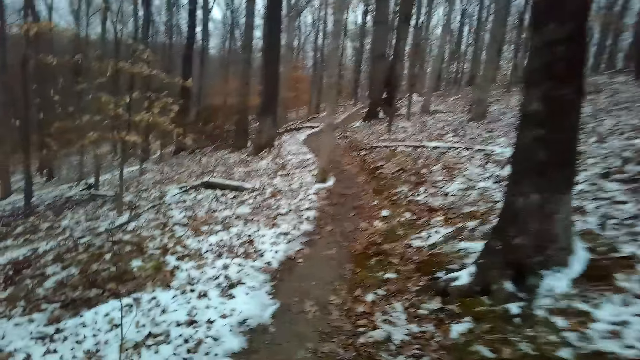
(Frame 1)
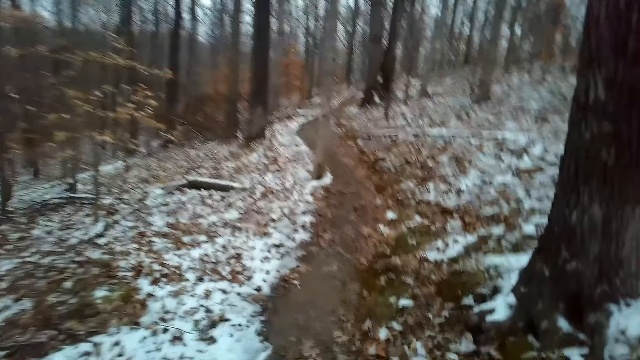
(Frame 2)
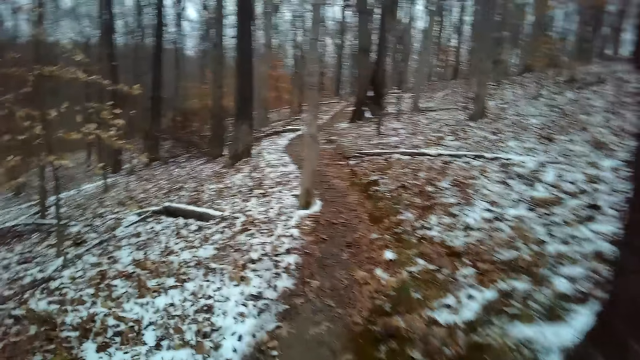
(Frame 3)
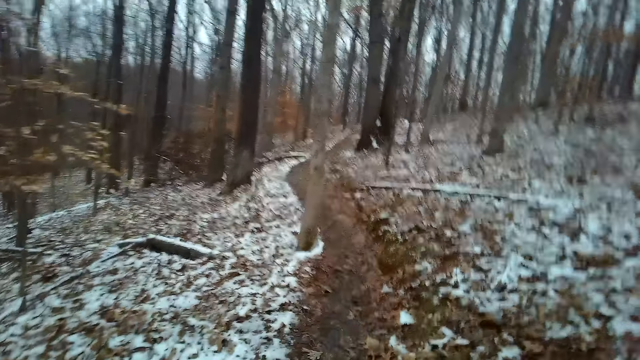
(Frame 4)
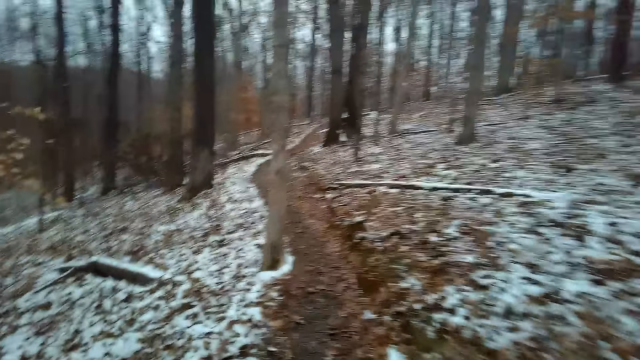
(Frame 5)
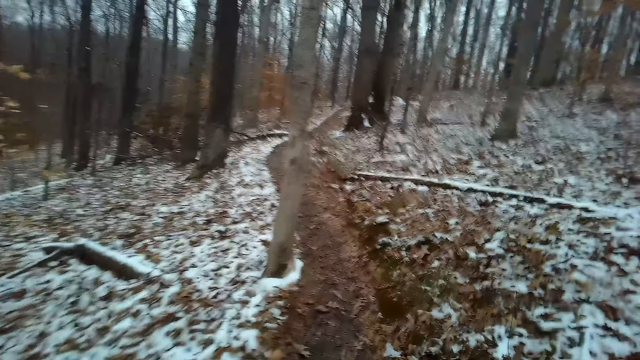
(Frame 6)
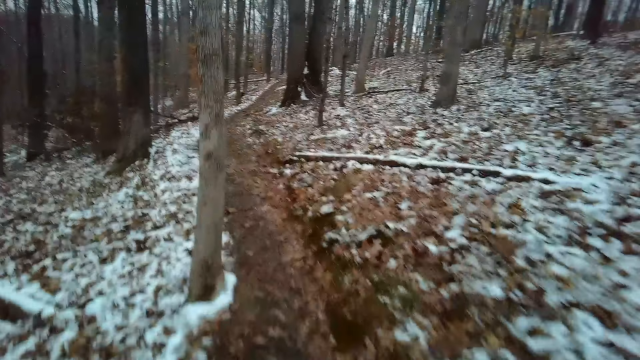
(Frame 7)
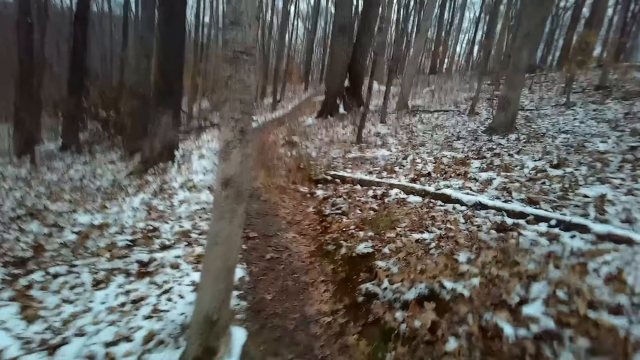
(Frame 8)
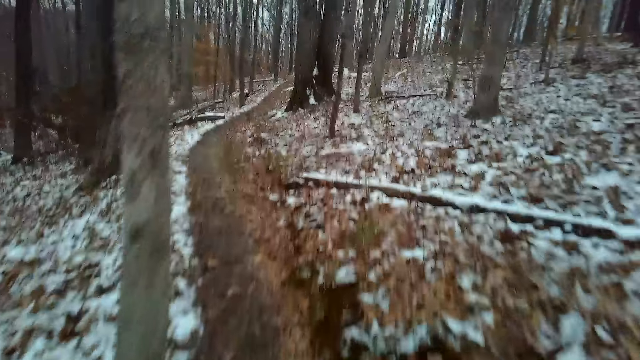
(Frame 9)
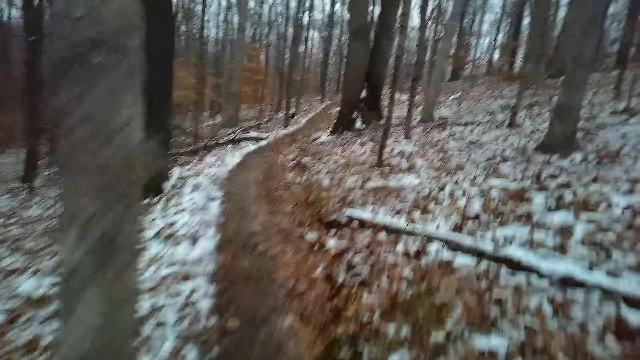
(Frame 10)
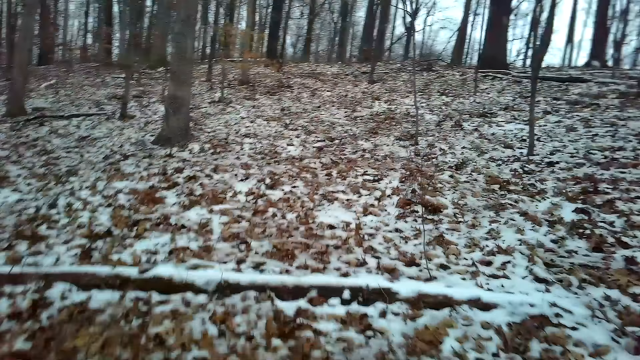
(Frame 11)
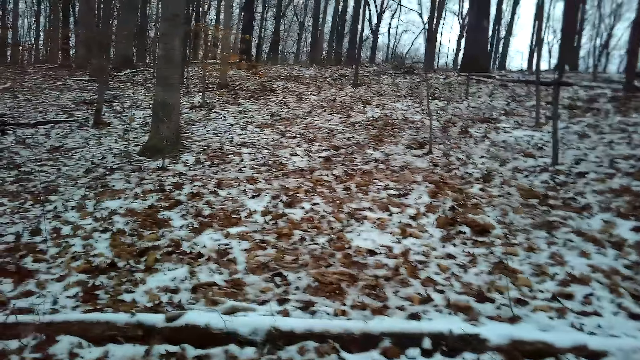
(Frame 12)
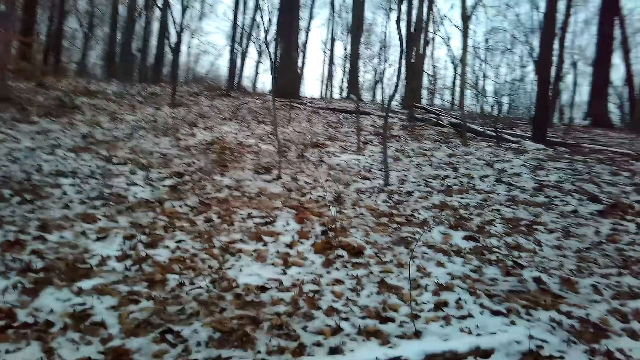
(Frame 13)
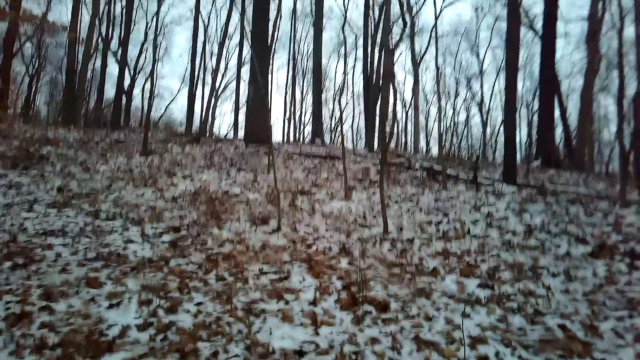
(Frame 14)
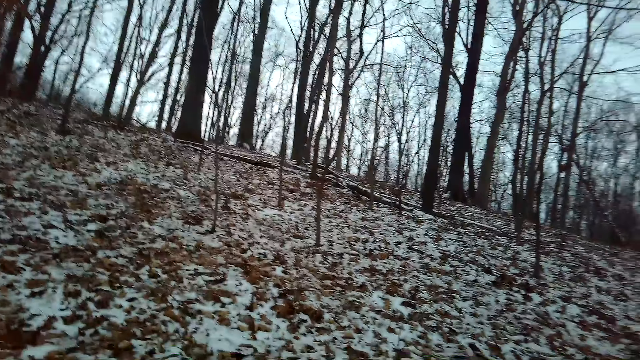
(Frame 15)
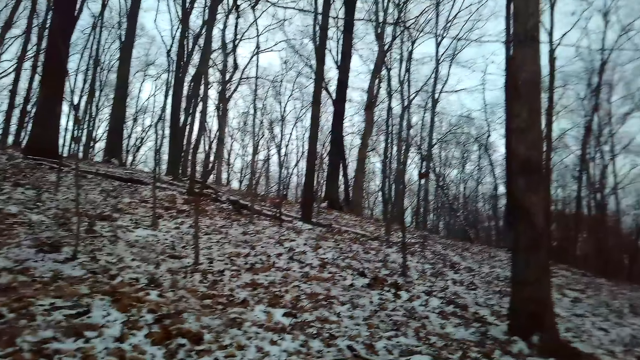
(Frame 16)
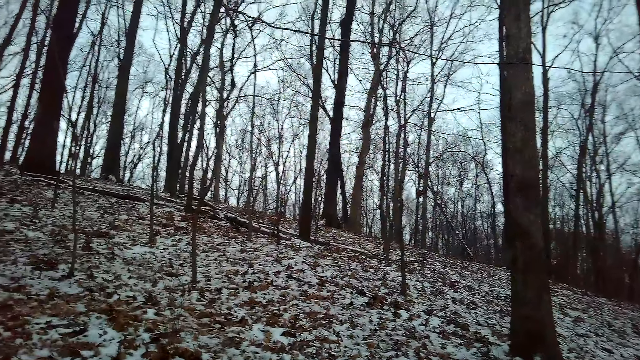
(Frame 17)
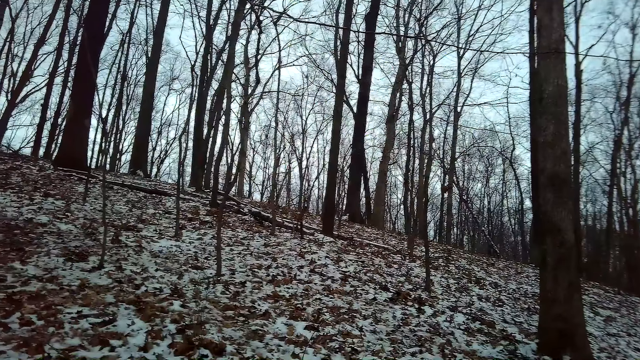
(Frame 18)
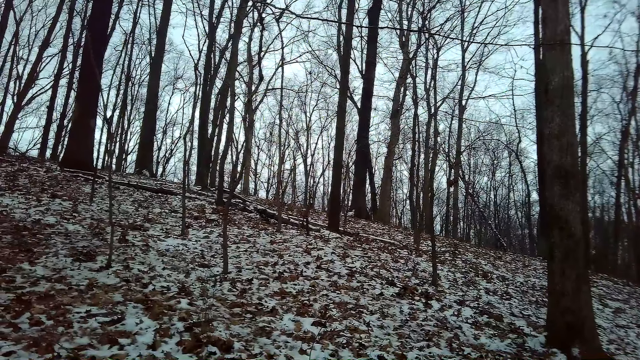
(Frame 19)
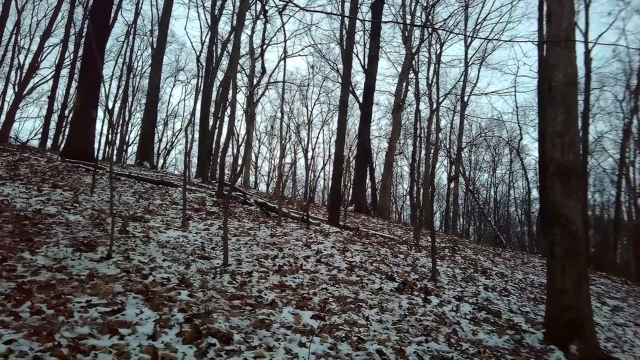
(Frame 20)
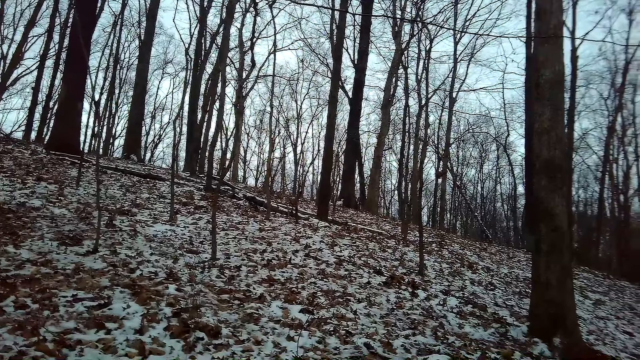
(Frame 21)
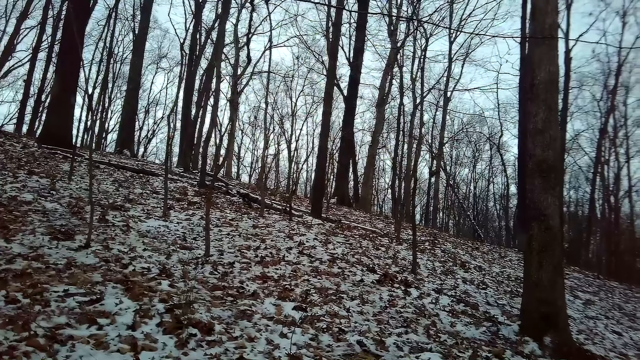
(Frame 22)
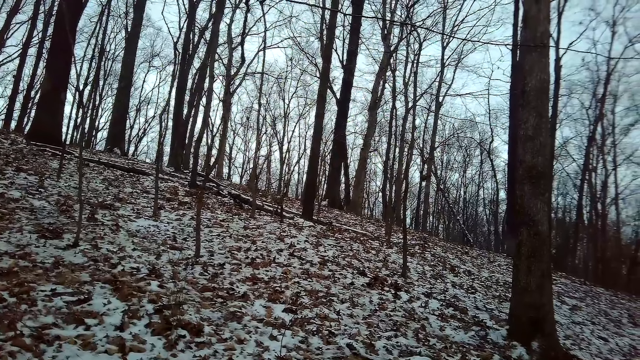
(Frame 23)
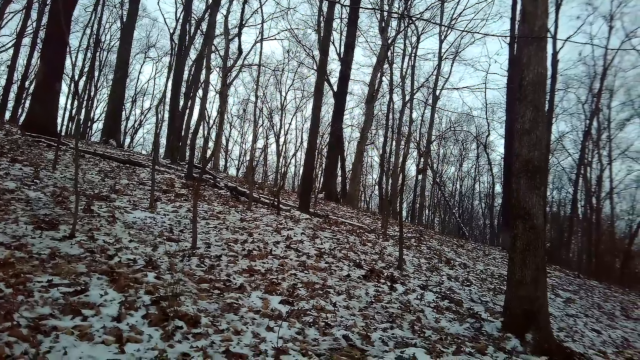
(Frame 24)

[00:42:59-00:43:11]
The camera wearer stops. They look around the forest.

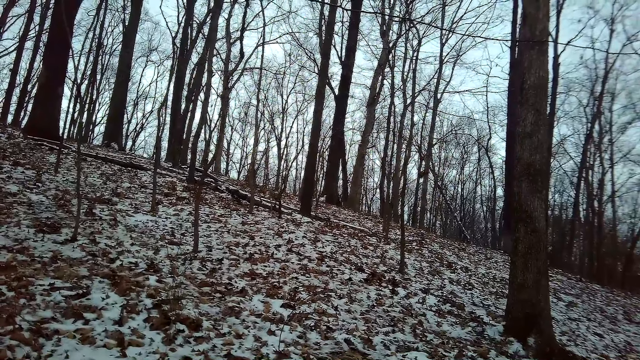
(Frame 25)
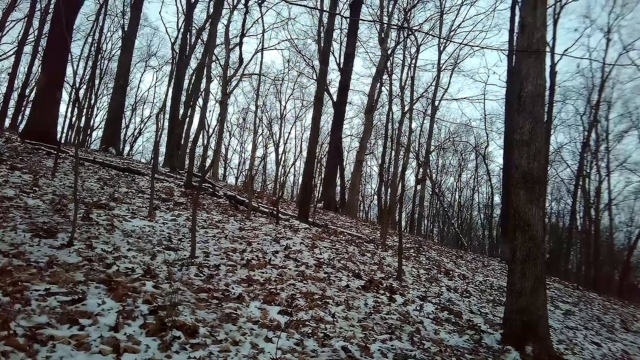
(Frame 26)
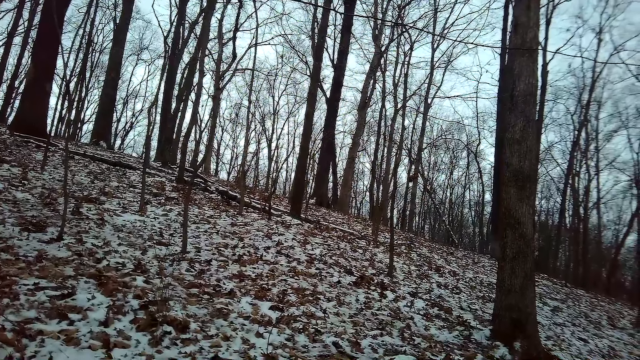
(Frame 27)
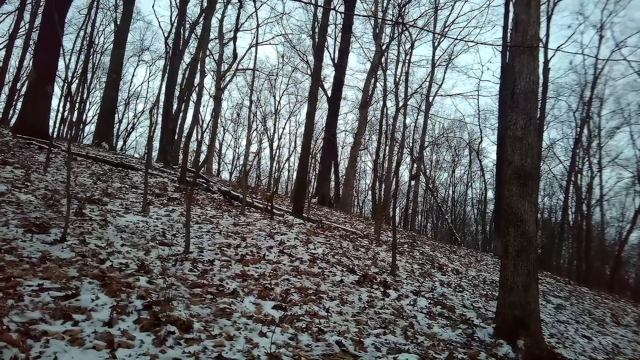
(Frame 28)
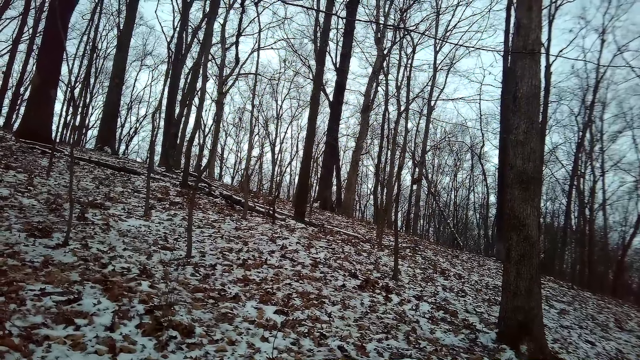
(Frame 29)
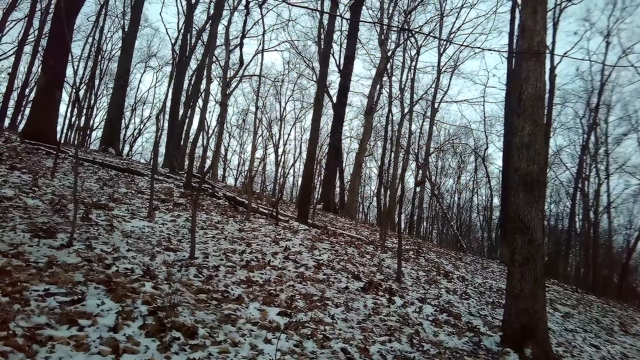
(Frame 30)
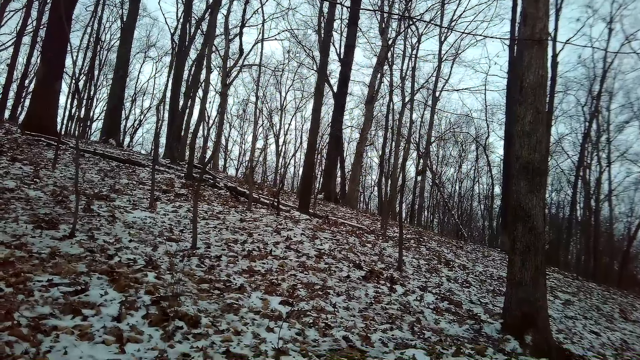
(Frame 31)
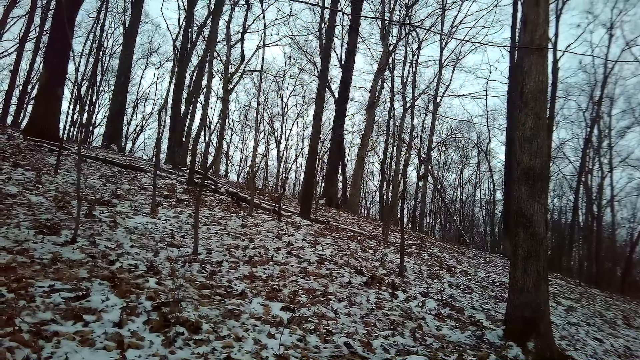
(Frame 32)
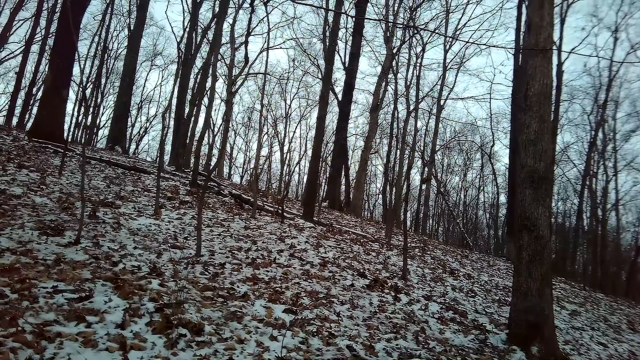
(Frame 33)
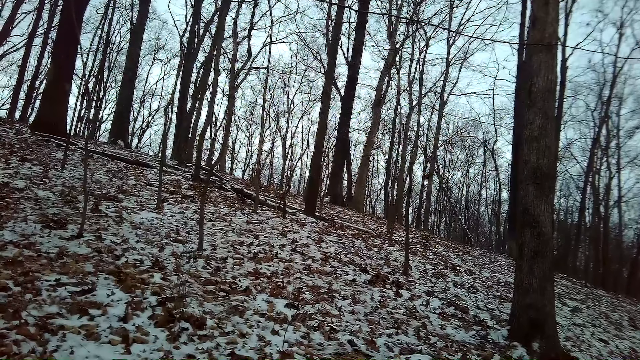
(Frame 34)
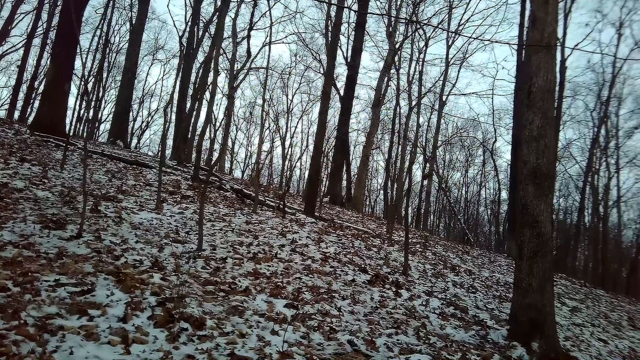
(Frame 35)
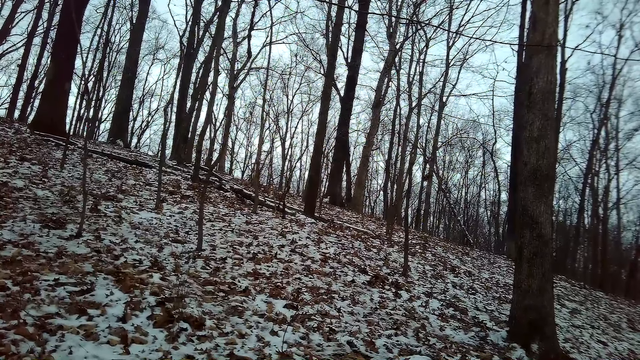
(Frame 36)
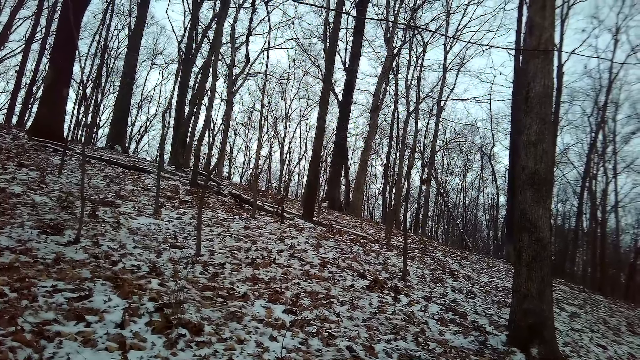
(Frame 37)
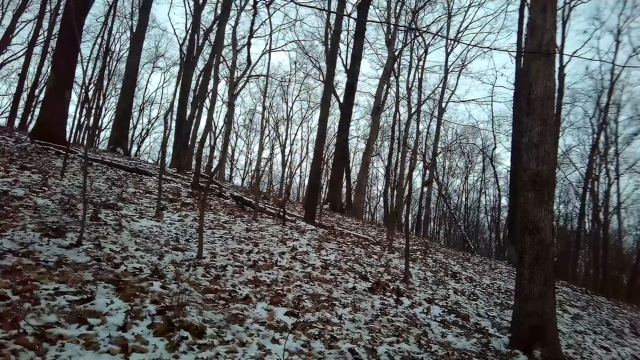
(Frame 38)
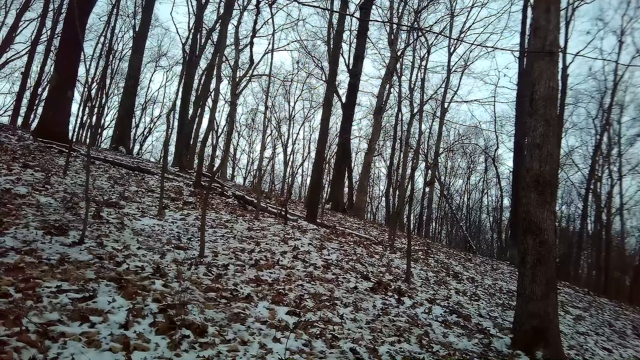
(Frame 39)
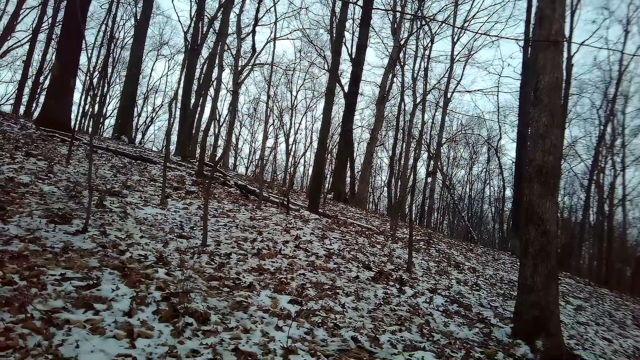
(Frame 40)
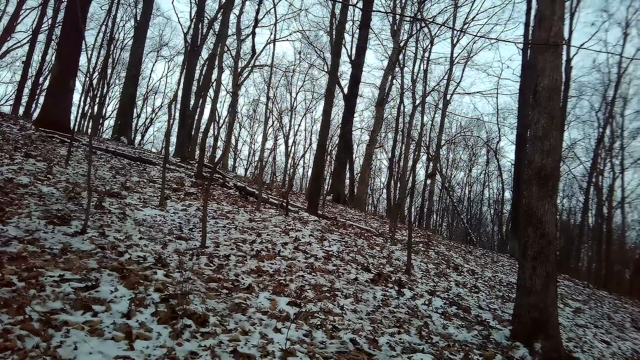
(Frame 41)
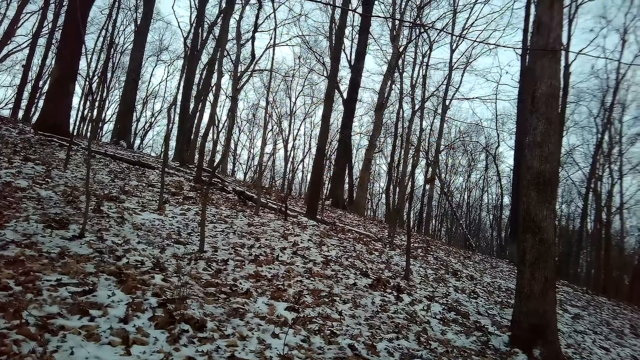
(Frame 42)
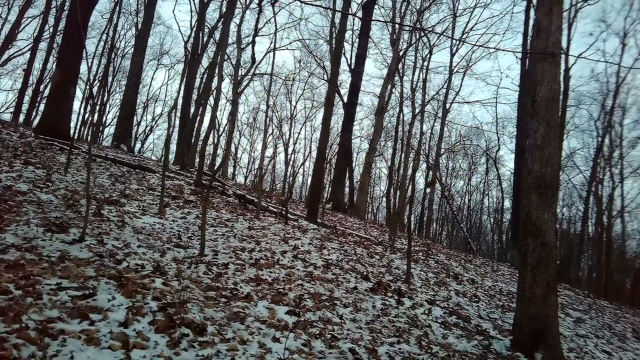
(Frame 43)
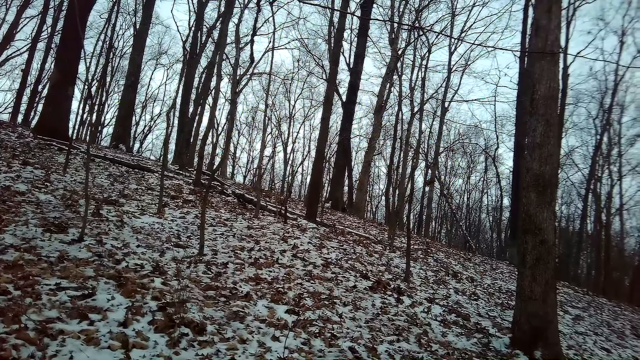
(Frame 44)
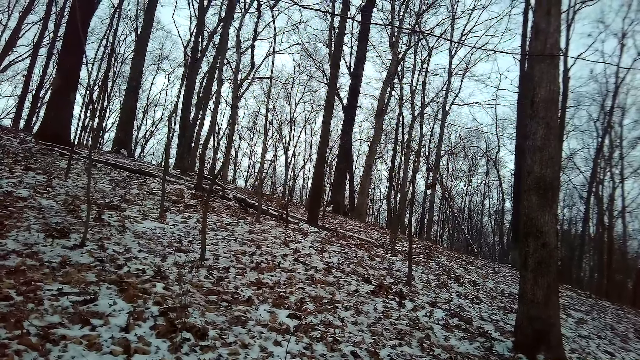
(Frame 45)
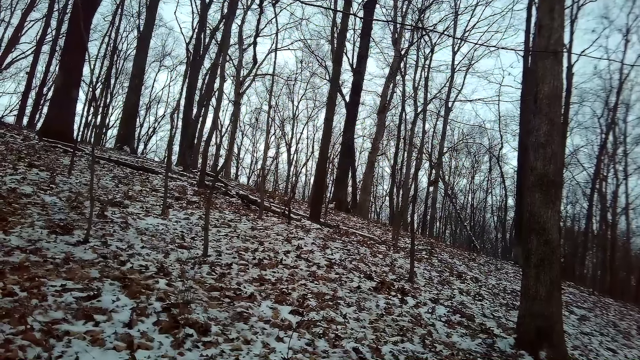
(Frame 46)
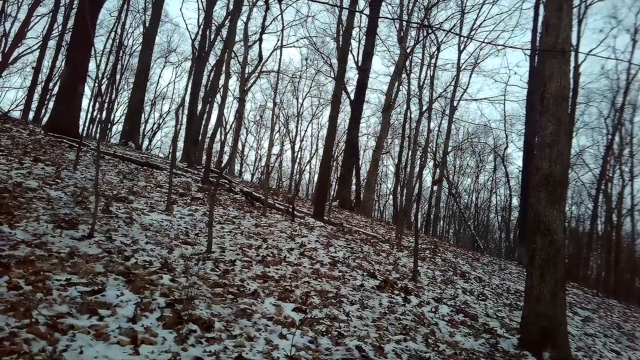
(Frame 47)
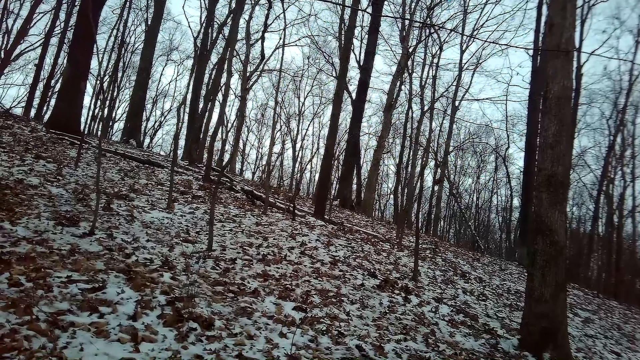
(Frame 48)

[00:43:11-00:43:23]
The camera wearer looks around. They talk.
